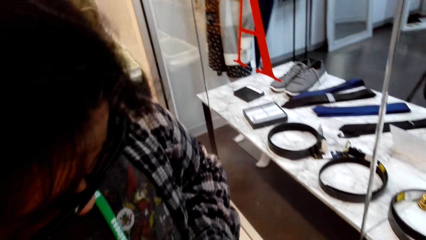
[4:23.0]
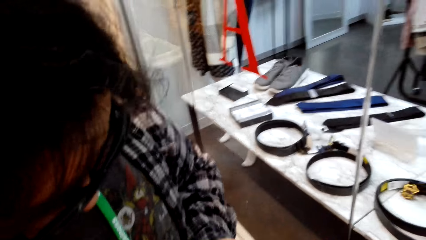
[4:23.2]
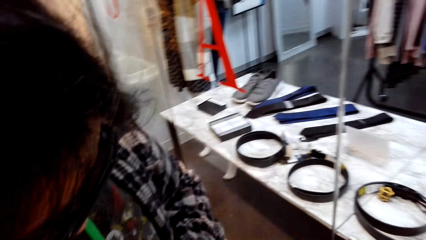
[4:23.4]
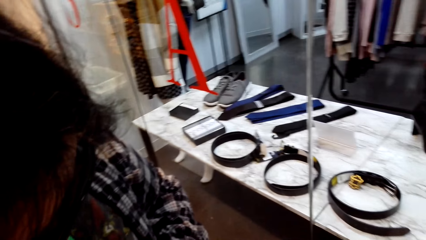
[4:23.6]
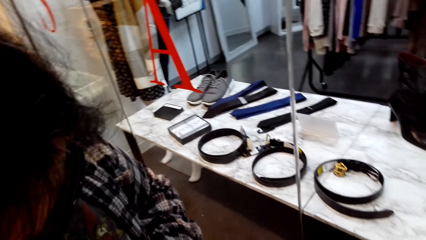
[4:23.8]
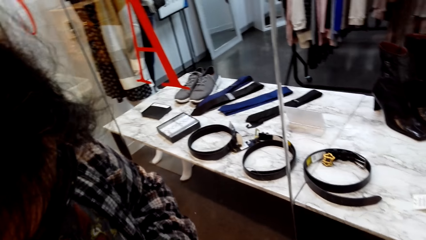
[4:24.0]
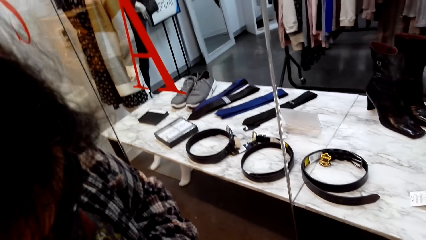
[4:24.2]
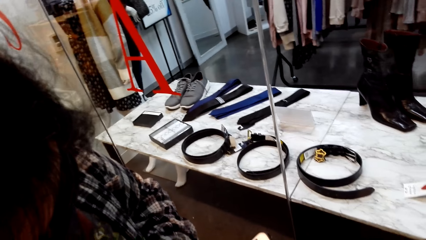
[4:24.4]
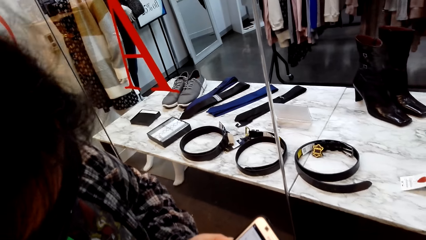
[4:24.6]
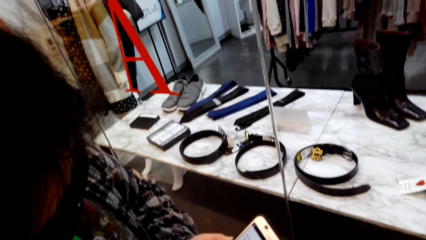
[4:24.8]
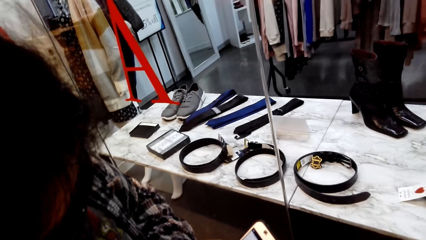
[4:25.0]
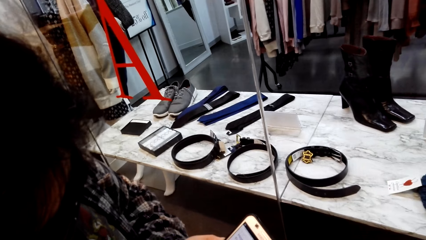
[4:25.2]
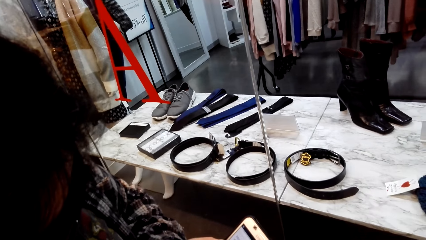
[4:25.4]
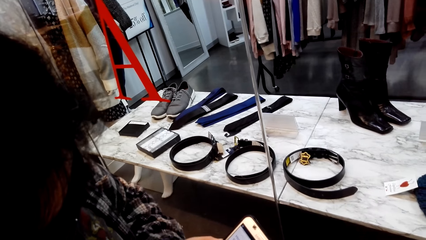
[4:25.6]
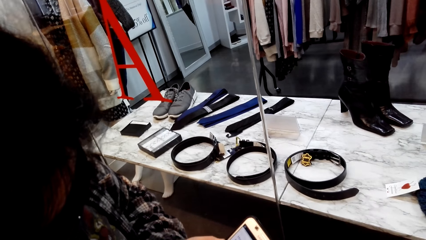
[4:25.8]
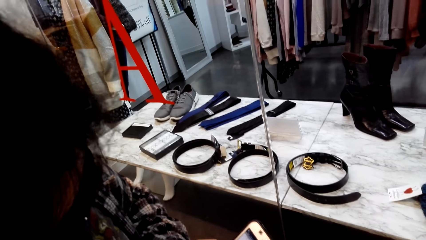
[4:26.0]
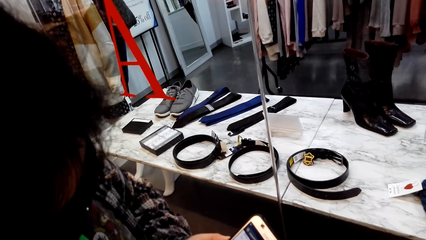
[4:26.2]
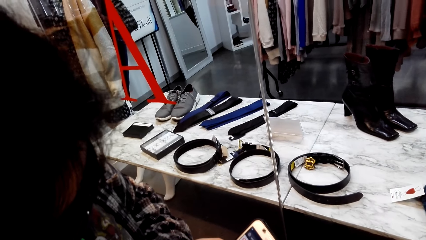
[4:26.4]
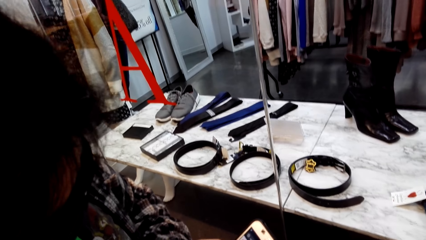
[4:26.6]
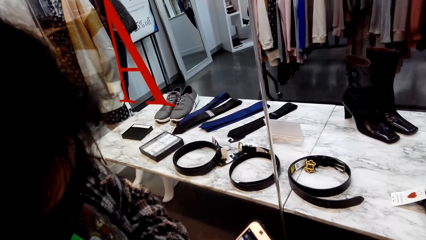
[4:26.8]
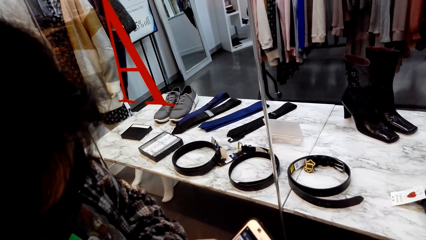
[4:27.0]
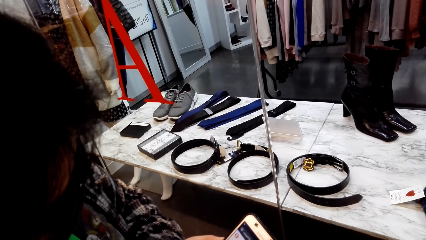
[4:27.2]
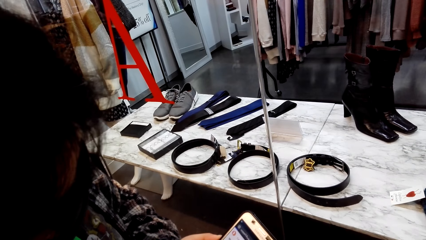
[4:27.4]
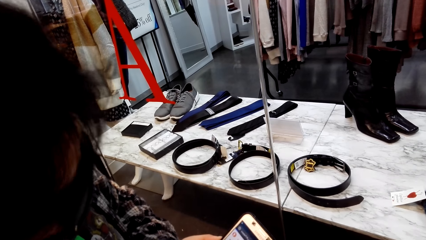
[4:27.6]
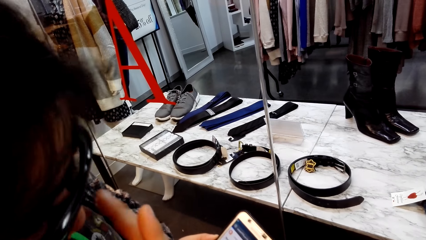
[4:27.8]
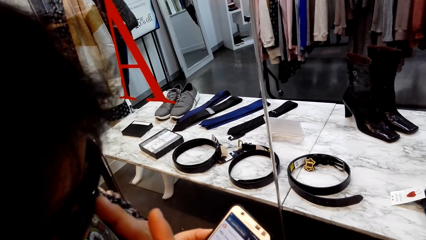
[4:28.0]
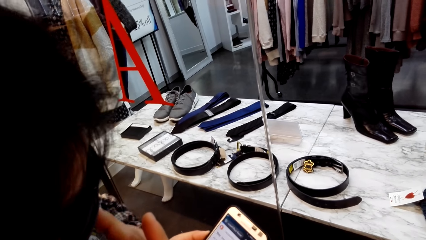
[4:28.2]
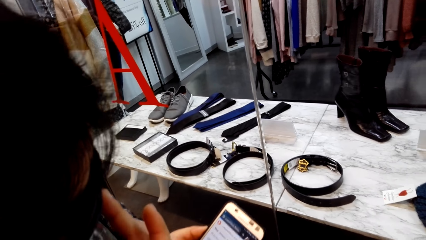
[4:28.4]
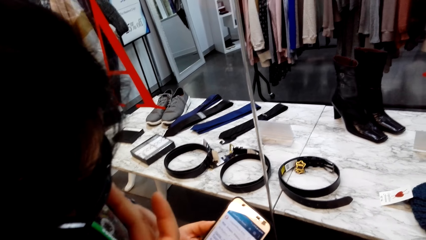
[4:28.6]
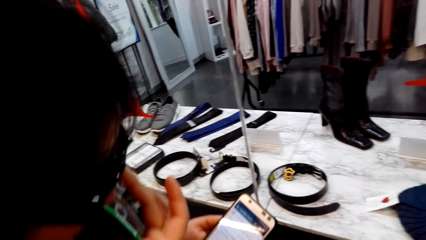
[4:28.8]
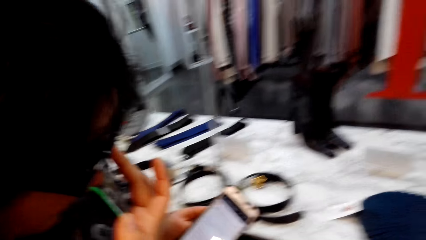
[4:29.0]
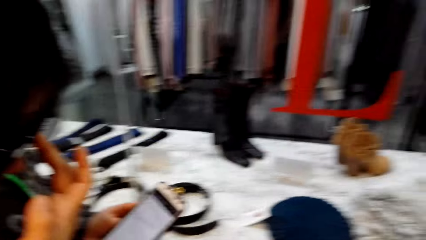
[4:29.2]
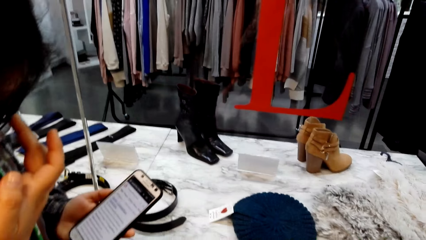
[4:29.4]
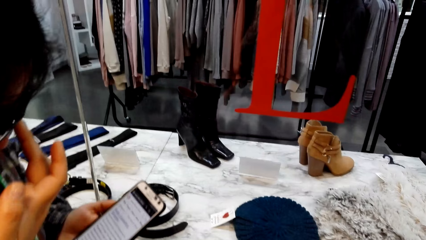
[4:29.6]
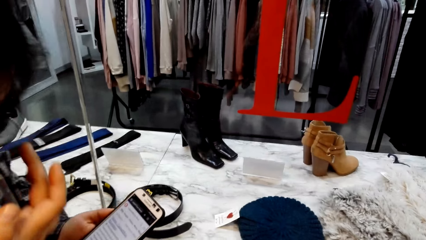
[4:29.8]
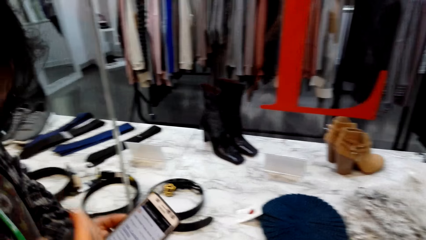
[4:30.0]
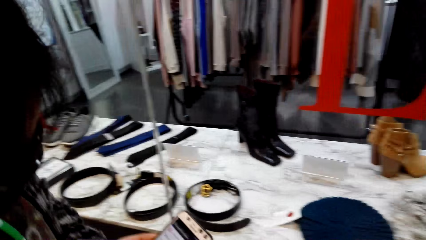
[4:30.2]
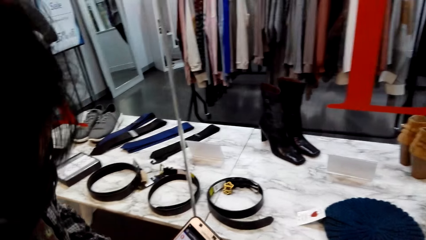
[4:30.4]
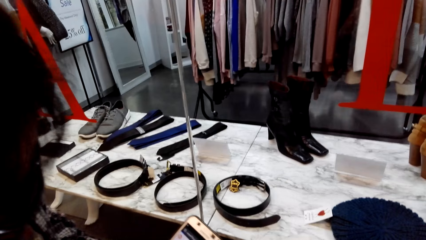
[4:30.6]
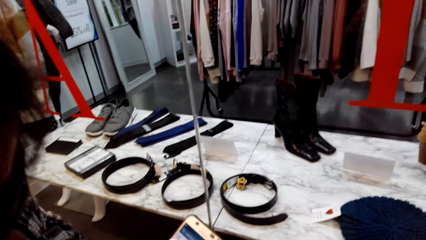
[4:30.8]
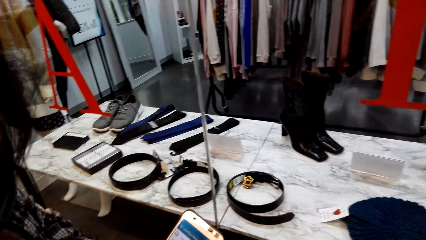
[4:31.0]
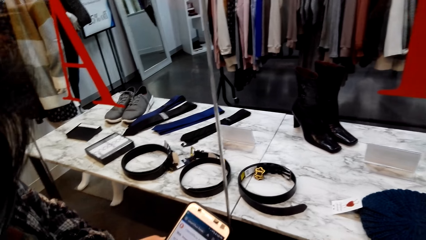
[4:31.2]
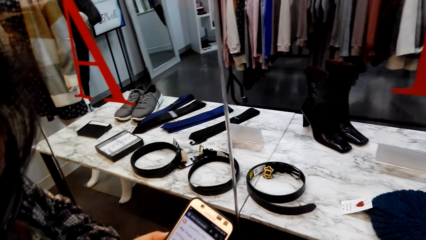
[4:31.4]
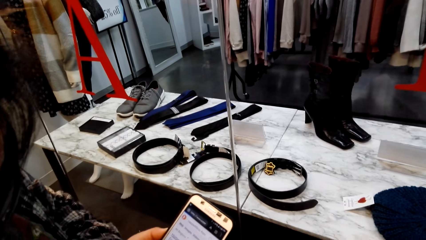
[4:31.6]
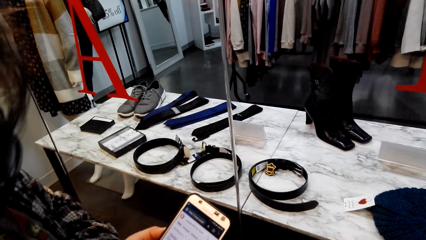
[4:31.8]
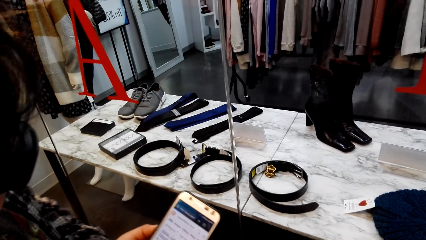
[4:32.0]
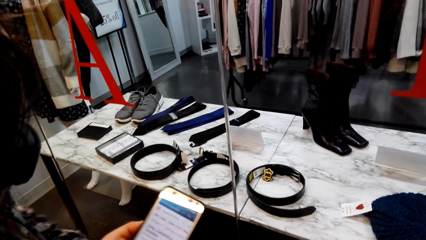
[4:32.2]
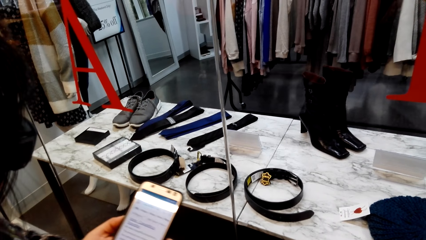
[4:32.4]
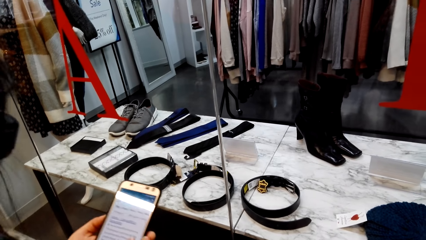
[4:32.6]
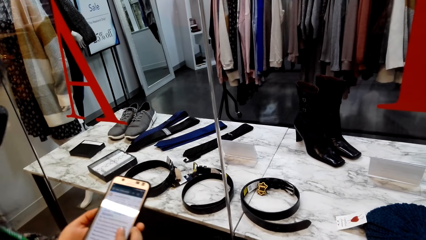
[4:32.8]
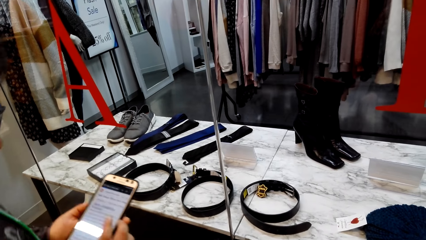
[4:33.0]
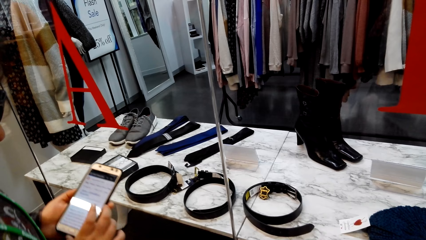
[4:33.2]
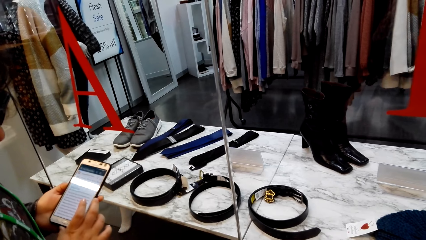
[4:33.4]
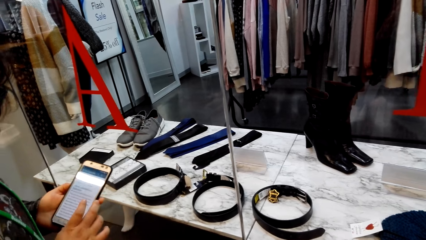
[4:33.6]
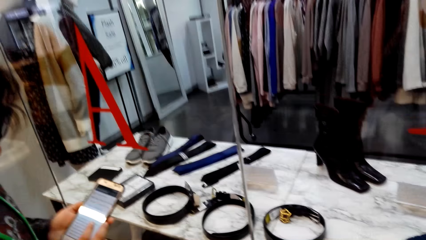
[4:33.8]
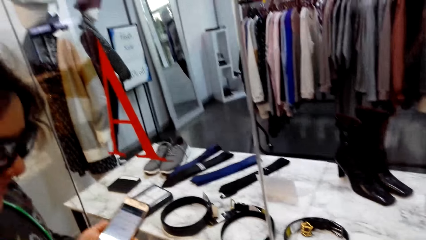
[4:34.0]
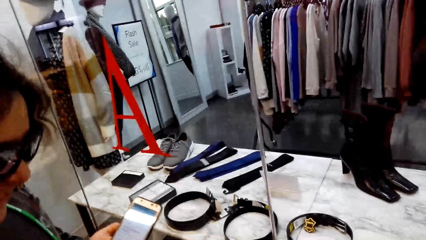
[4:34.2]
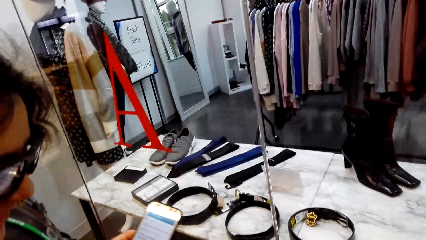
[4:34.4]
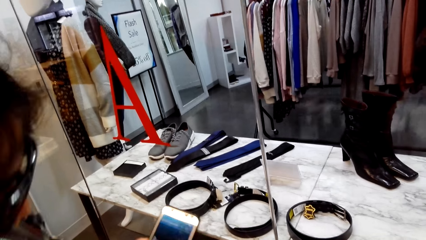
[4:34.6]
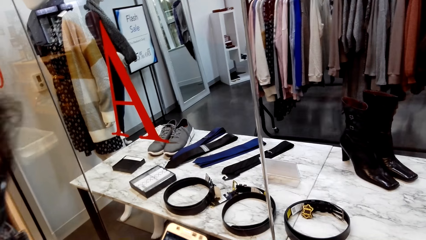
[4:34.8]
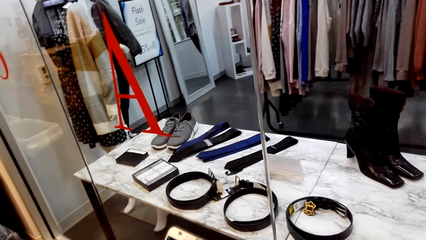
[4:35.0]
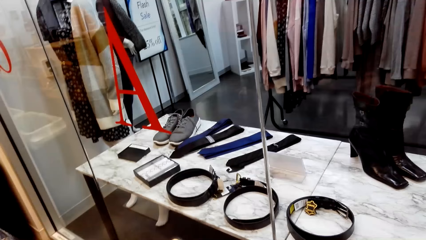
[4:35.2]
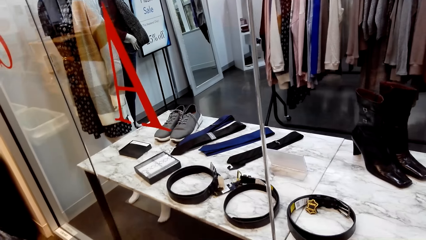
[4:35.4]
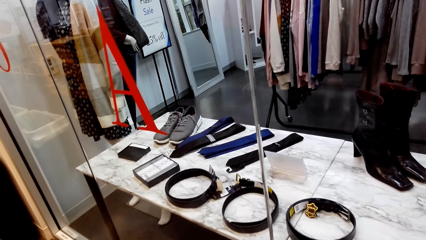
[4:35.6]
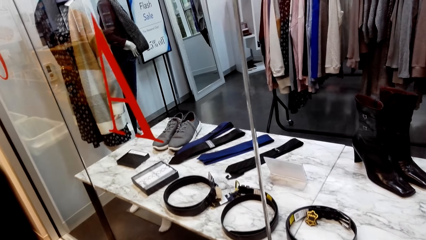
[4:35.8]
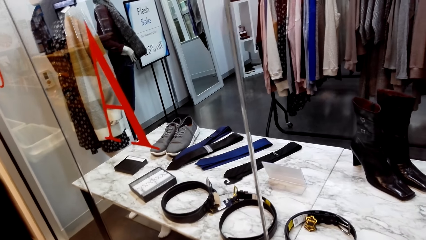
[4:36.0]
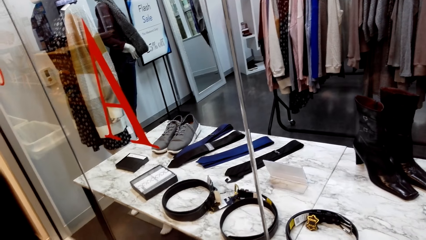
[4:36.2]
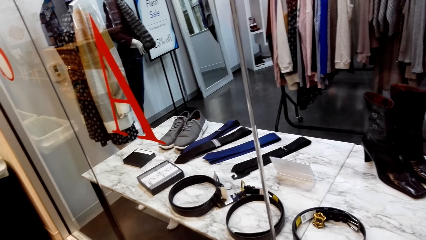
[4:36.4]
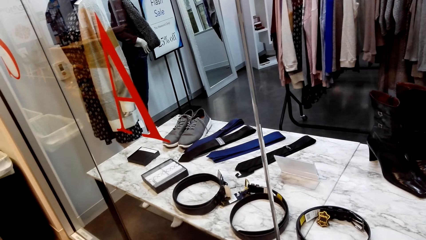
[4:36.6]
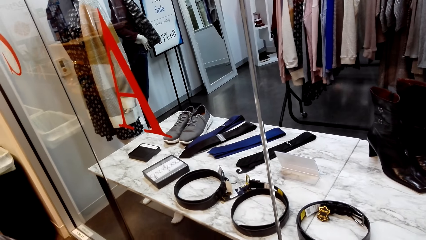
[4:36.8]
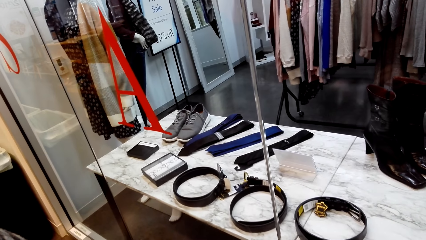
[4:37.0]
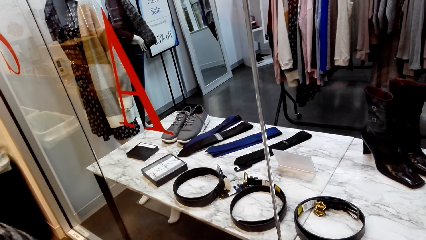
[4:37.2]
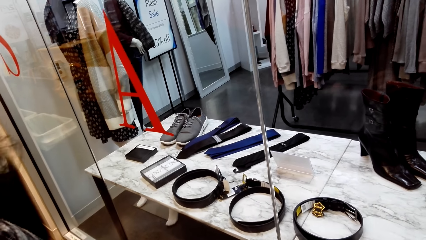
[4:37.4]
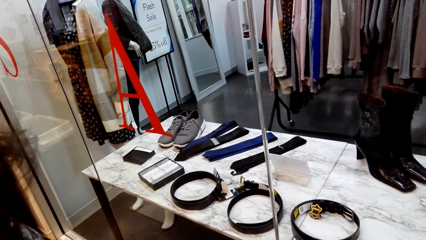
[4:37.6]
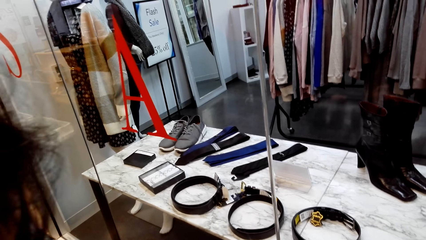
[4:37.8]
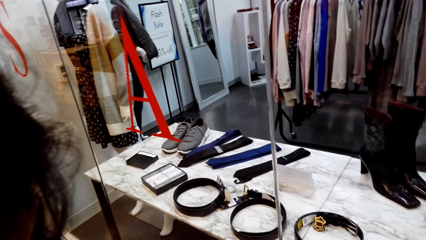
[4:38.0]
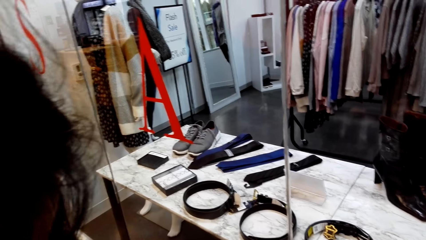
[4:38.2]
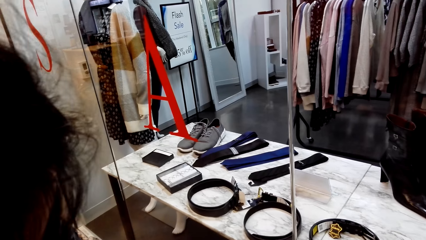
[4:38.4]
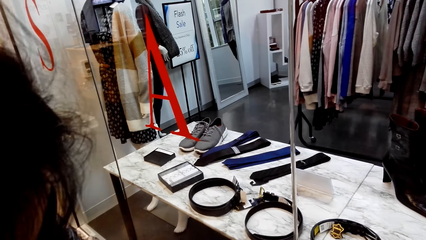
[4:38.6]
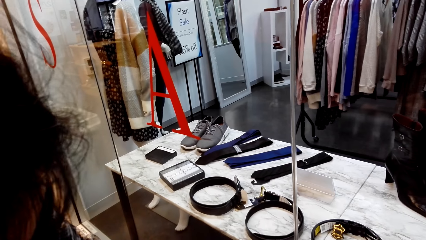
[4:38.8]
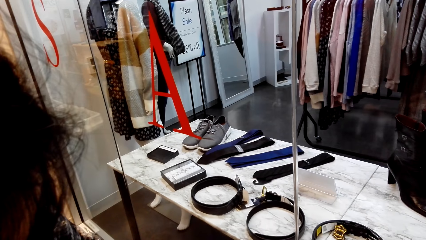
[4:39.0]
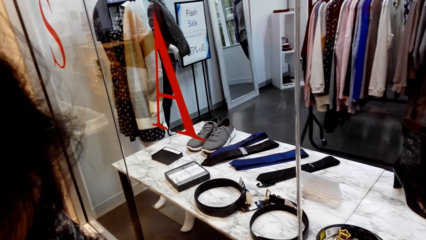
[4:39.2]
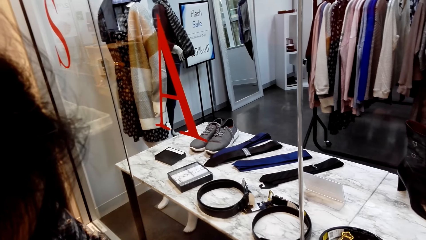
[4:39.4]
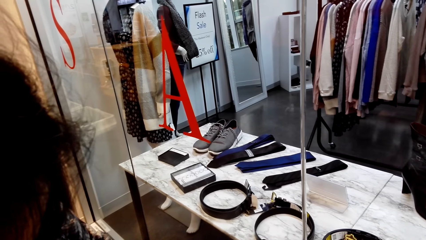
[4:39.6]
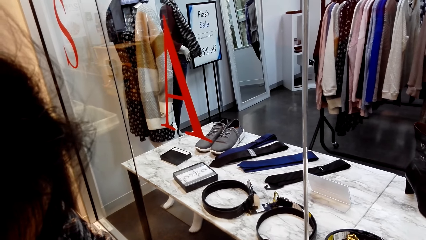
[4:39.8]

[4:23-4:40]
A woman dials the phone. The woman scratches herself. The camera wearer looks at the phone.
